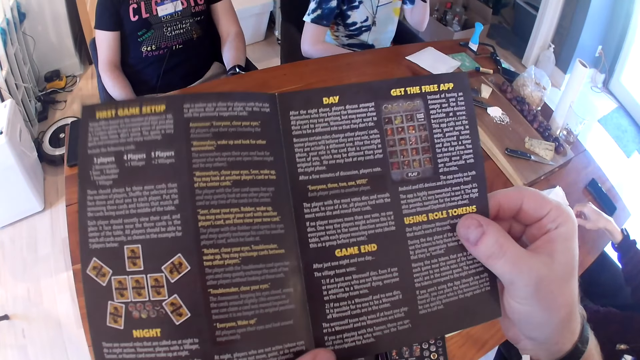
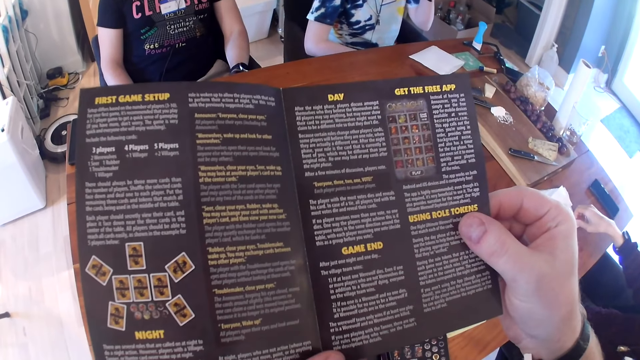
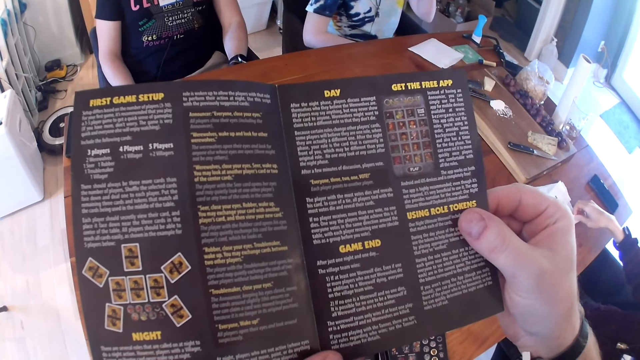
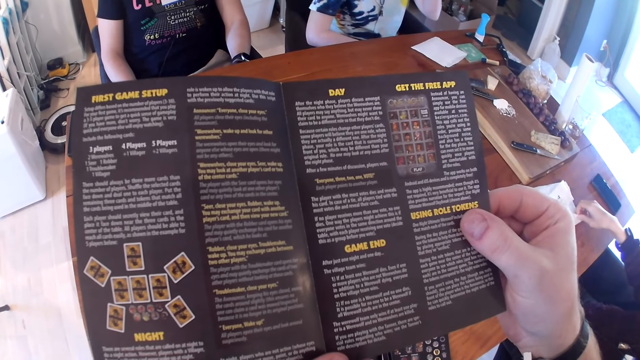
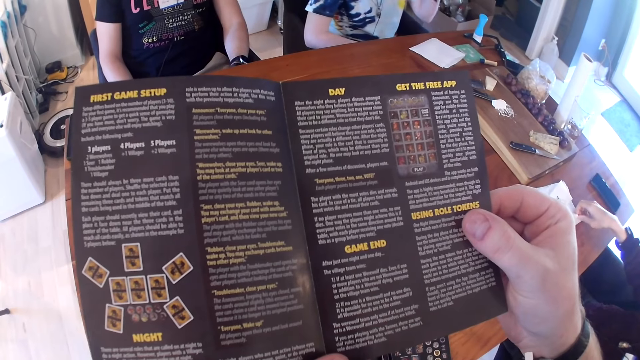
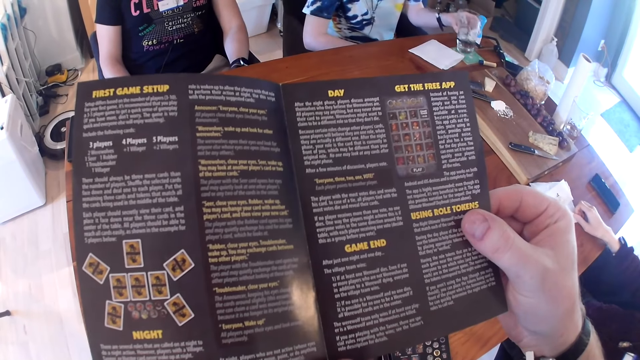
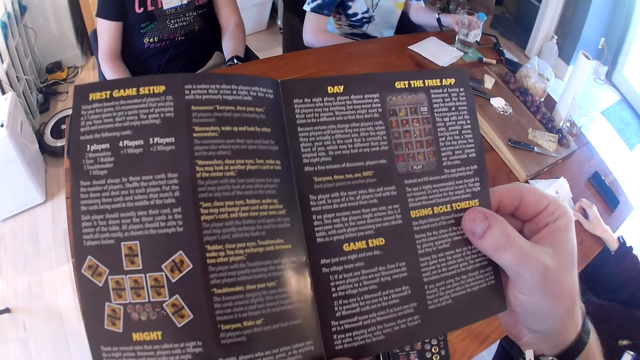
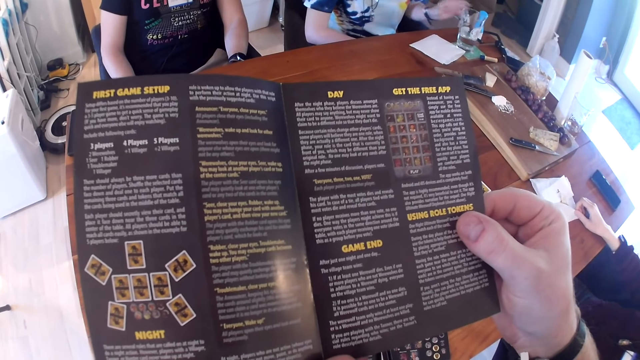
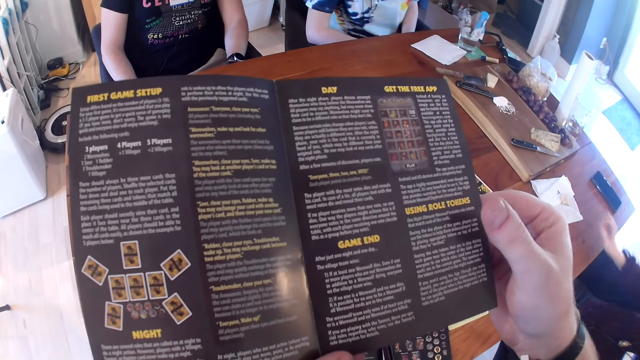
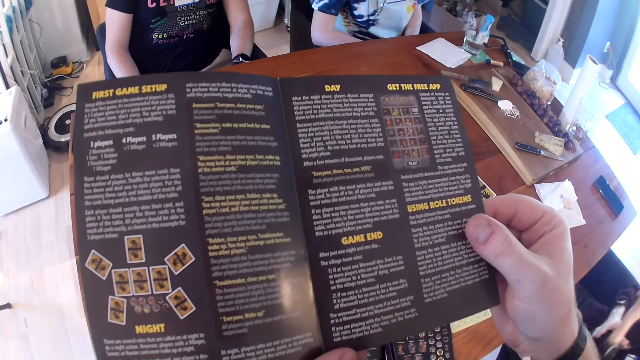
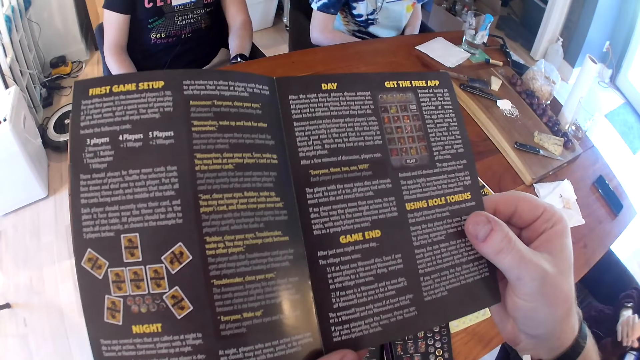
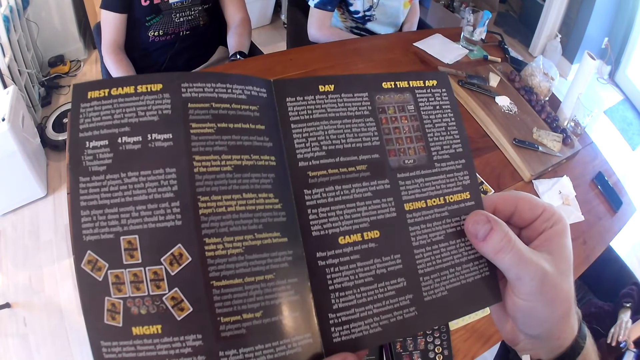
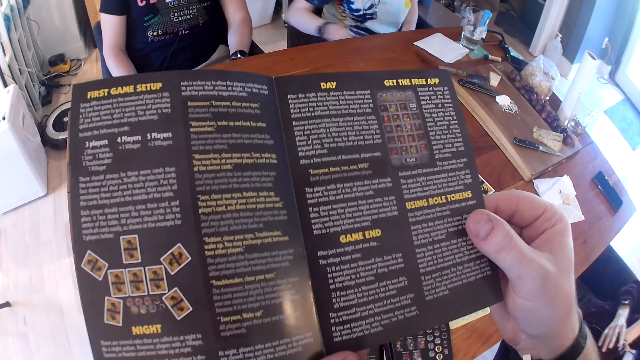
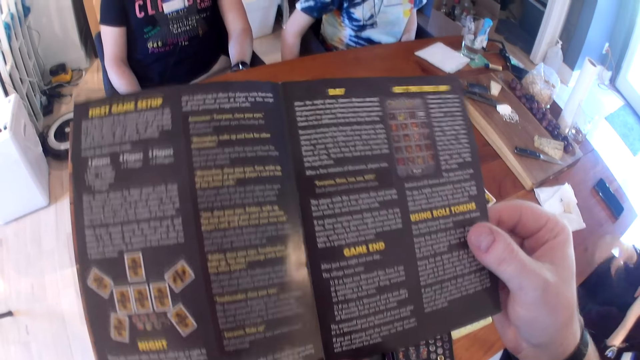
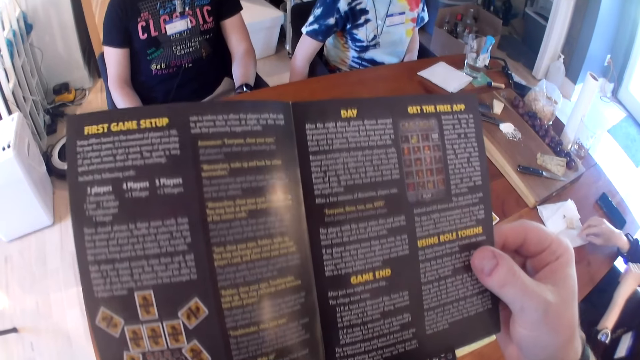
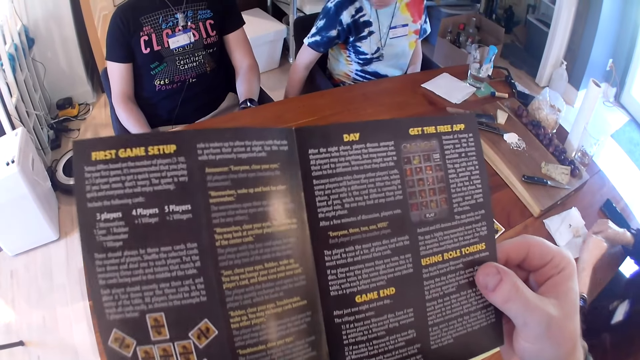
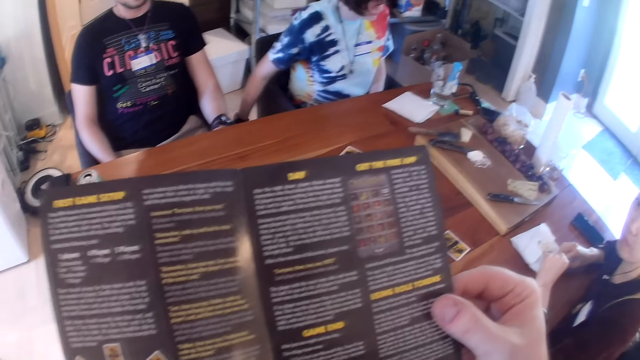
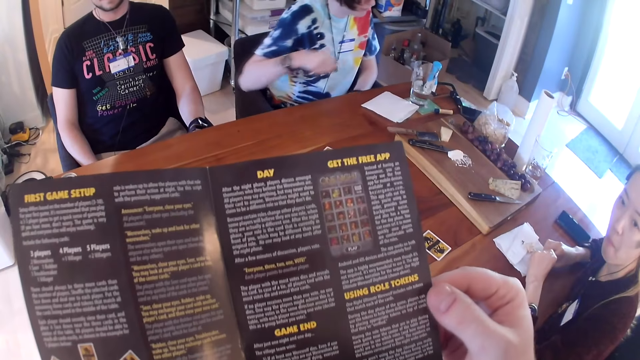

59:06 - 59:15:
The camera wearer converses to the colleagues. They look at the booklet. A woman places the cup of water in her right hand on the coaster. Another woman holds her hands. A third woman touches a wristwatch on her left hand with her right hand. The first woman moves her hand.

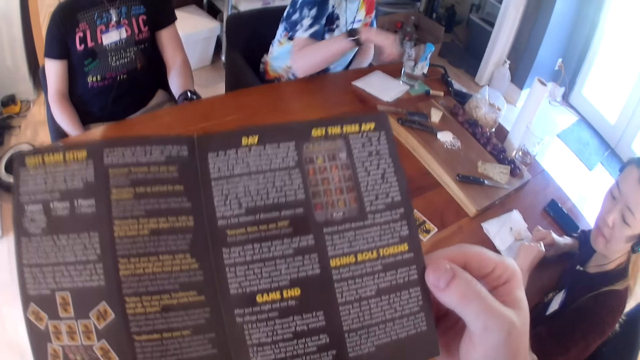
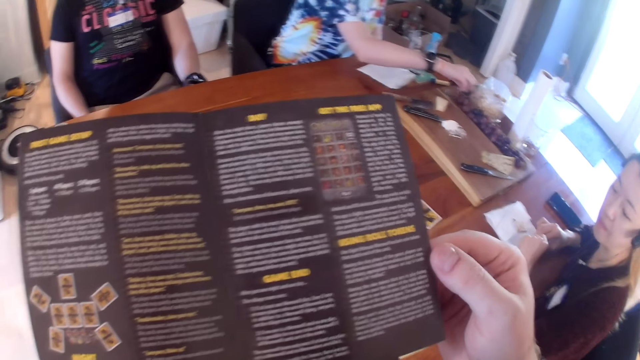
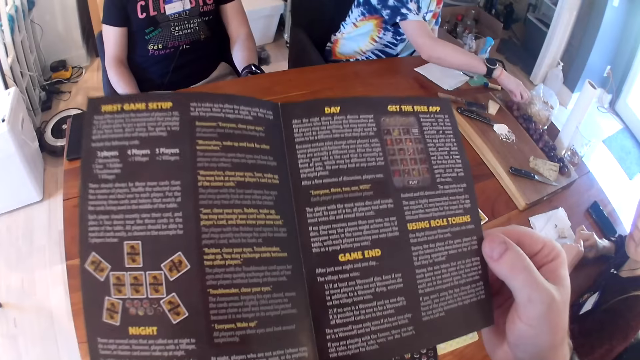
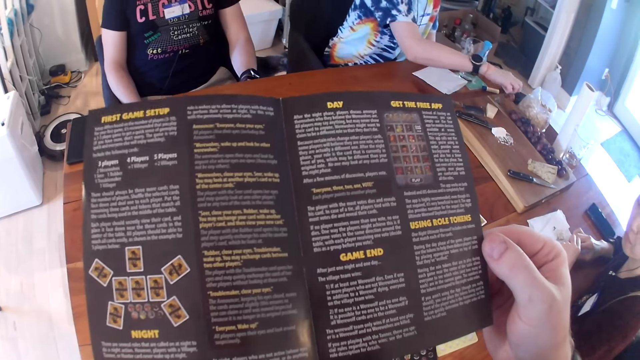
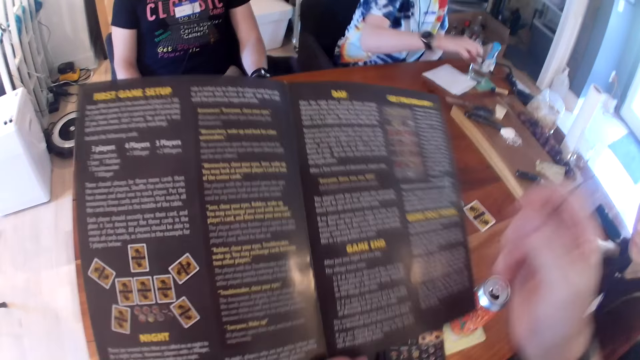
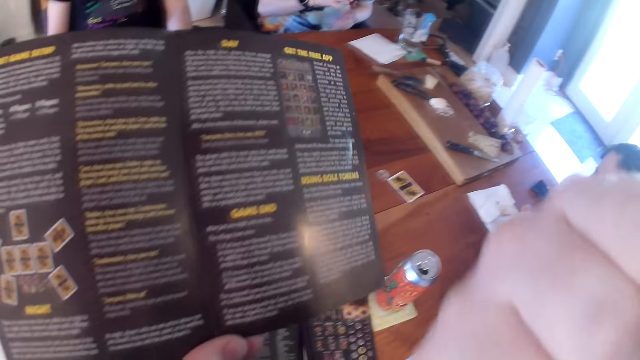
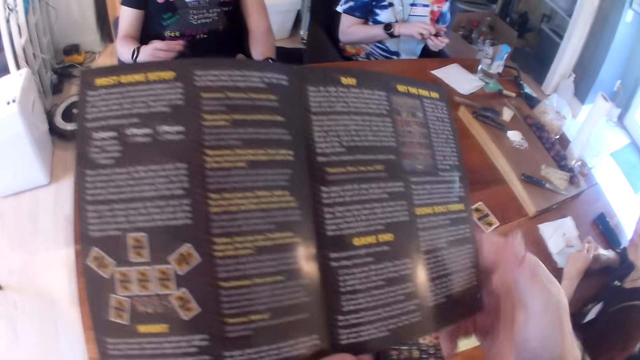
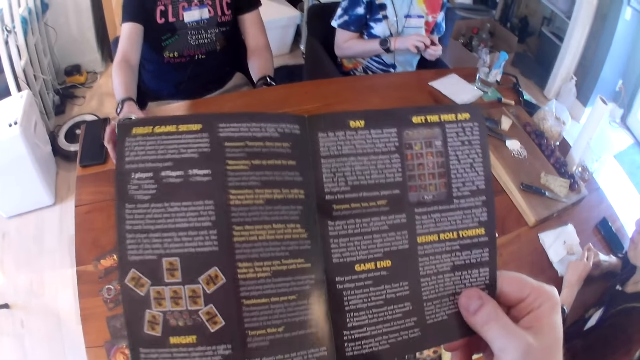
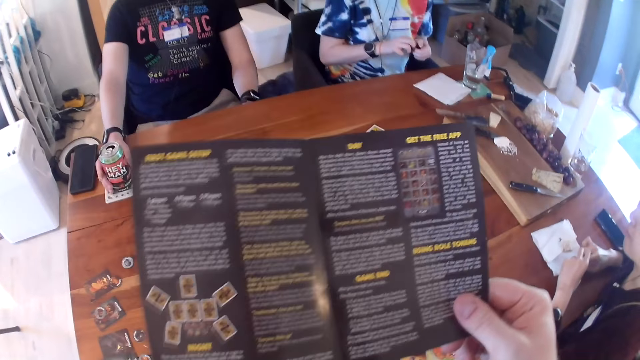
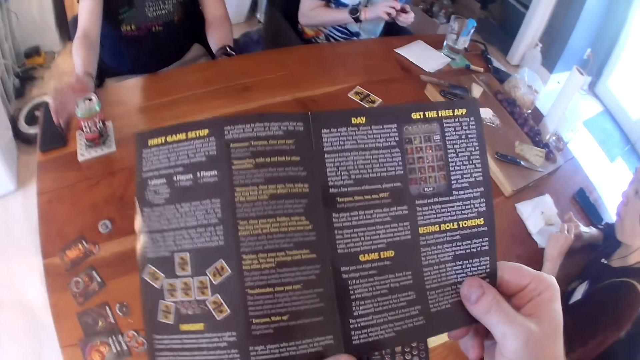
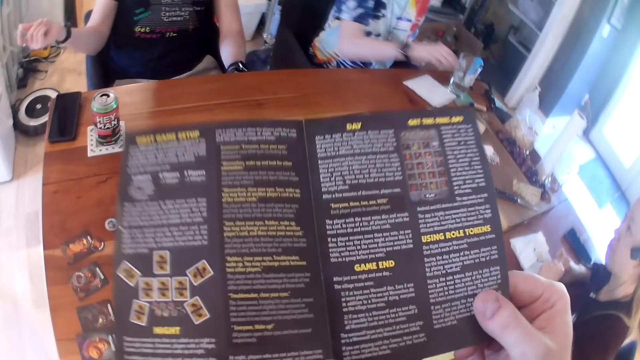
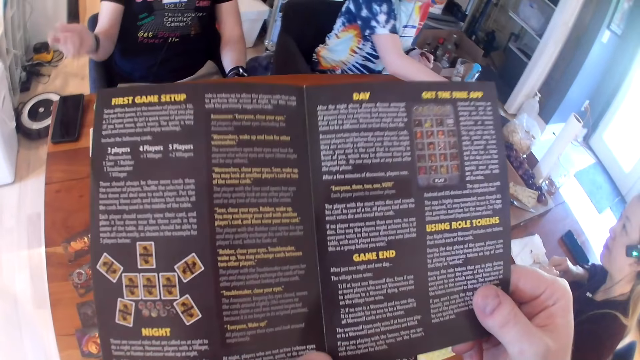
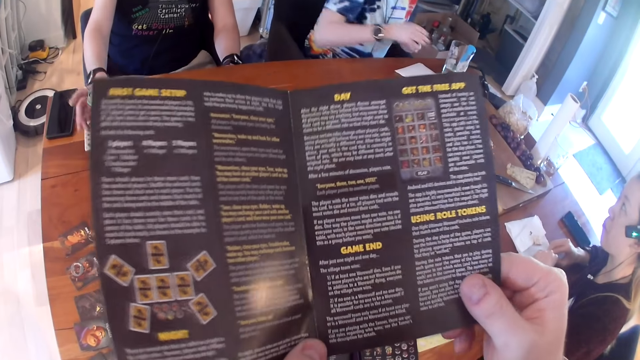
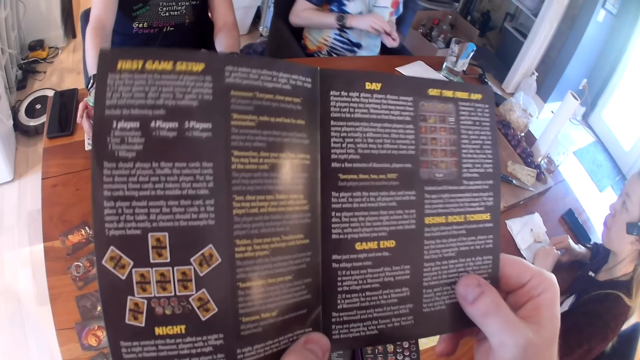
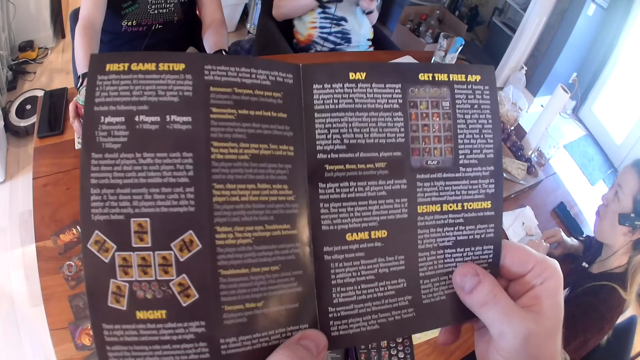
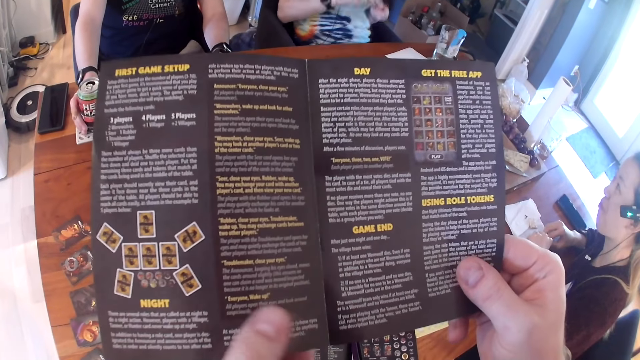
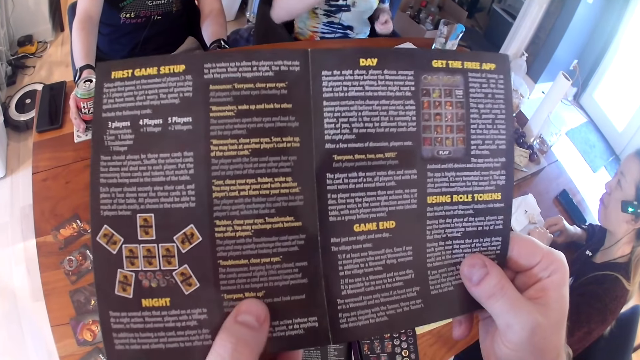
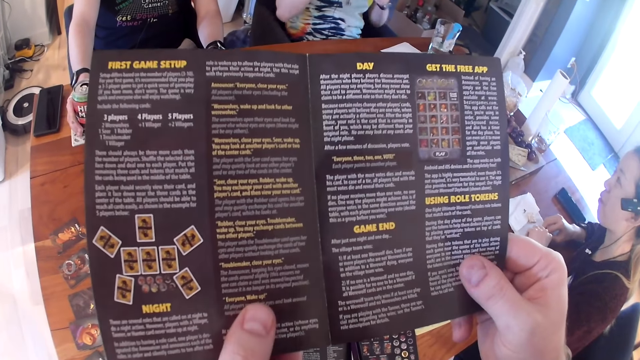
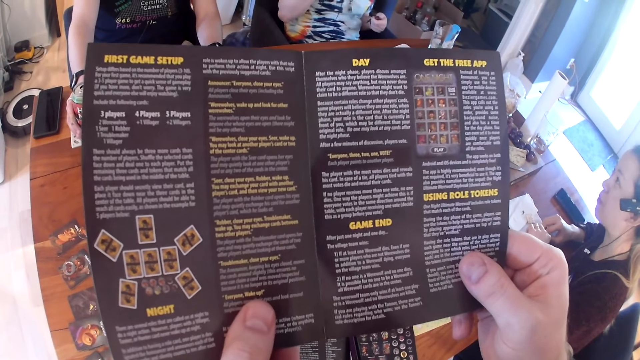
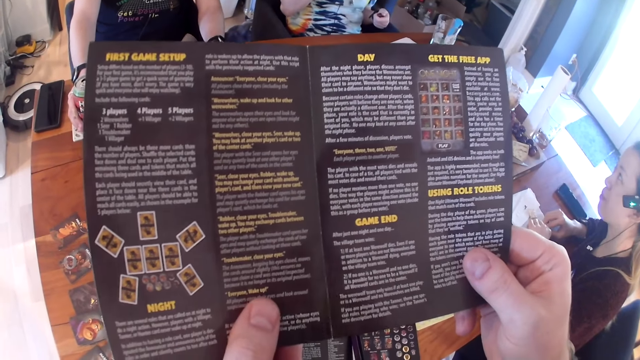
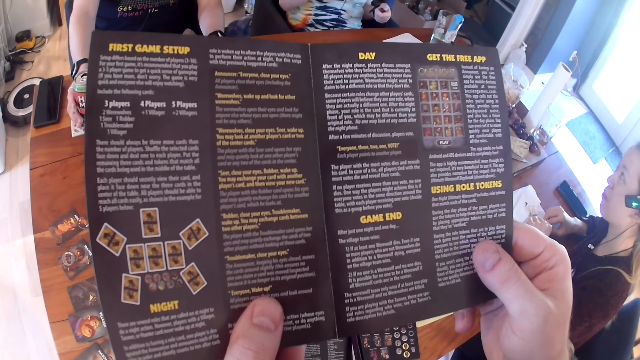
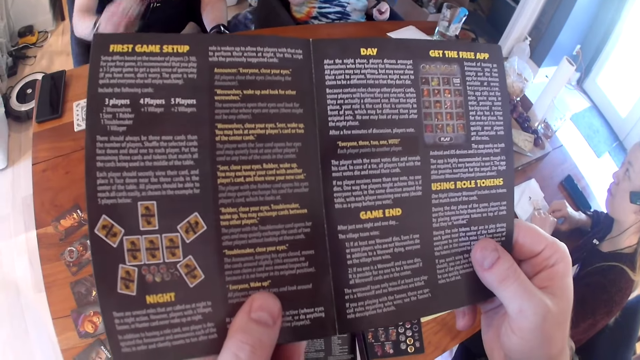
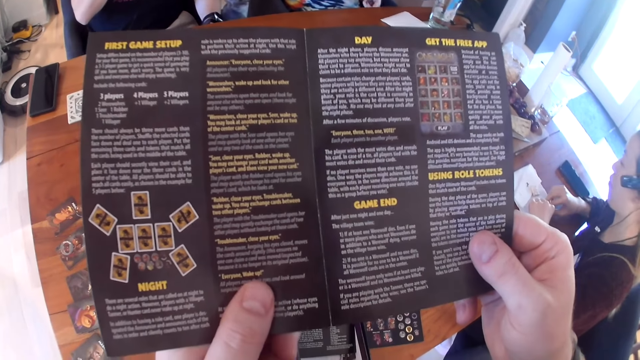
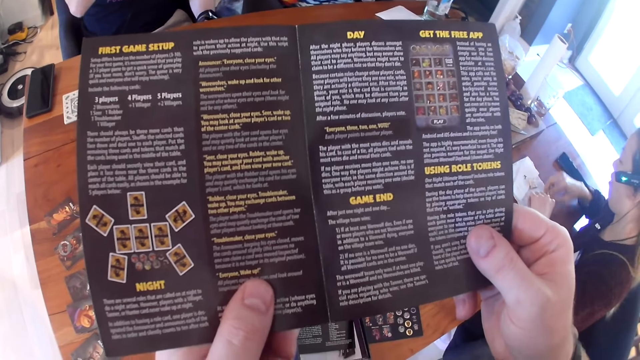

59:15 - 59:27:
A woman picks two grapes with her right hand from the wooden board. The camera wearer moves the right hand. He touches his face with his right hand. The woman passes the two grapes from her right hand to her left hand. The camera wearer holds the game manual with his right hand. The woman holds food on the hand. A man holds a can on the table. The man moves his hand and picks the can of soda from the table with his right hand. He holds the can. The woman adjusts herself on the seat. Another woman looks at the colleagues.
